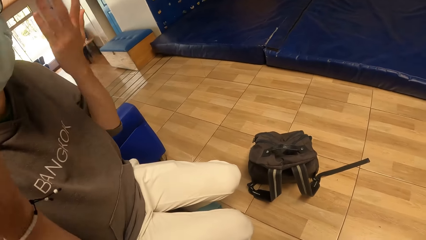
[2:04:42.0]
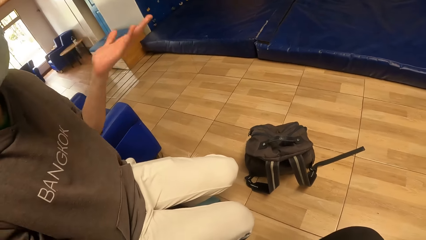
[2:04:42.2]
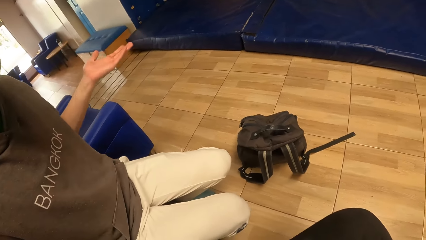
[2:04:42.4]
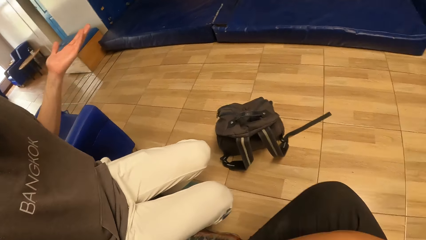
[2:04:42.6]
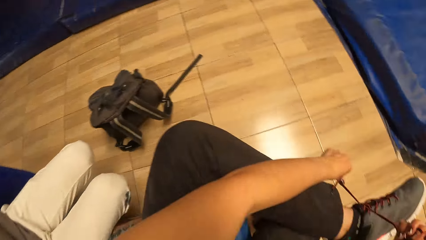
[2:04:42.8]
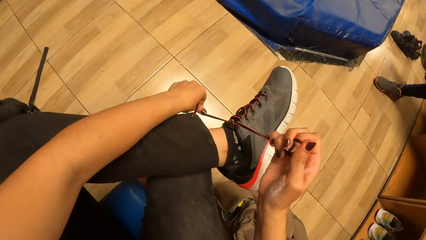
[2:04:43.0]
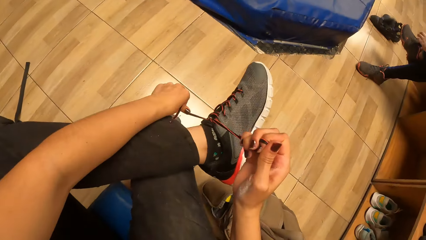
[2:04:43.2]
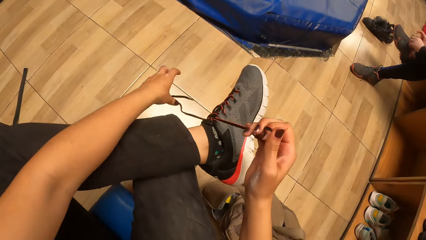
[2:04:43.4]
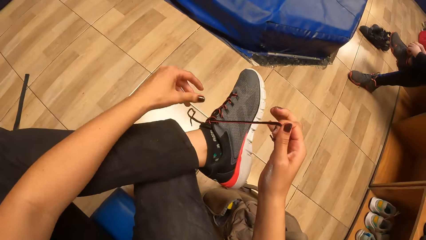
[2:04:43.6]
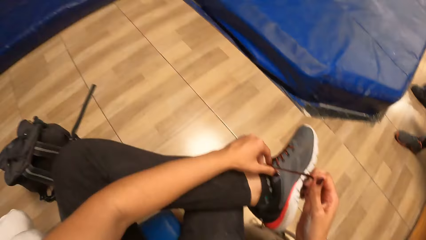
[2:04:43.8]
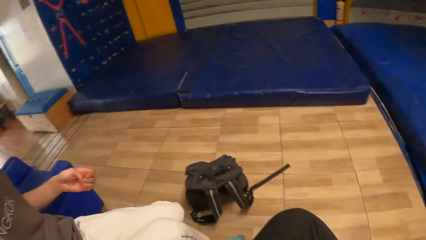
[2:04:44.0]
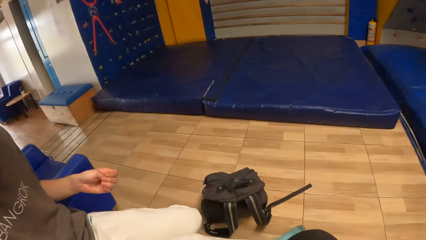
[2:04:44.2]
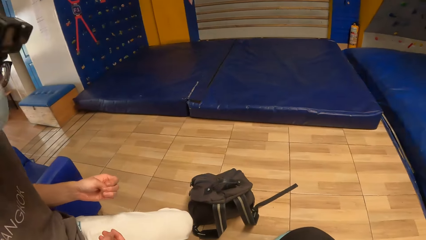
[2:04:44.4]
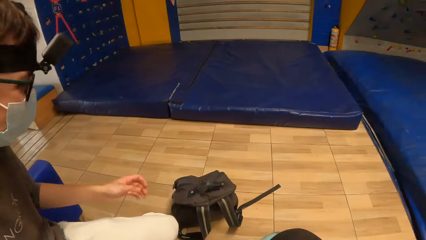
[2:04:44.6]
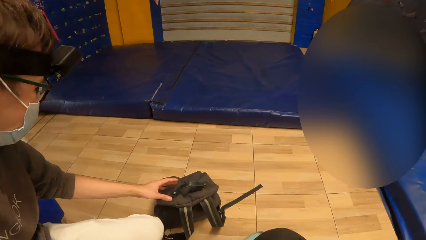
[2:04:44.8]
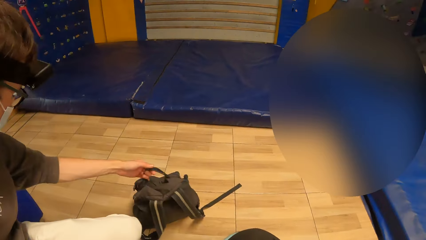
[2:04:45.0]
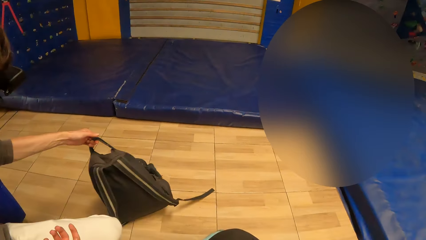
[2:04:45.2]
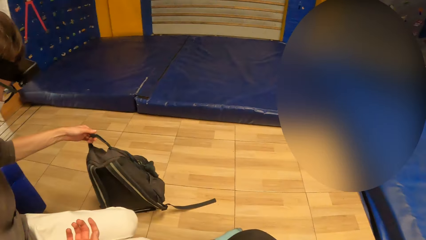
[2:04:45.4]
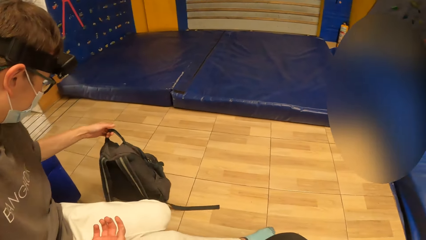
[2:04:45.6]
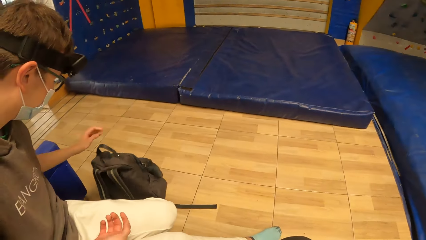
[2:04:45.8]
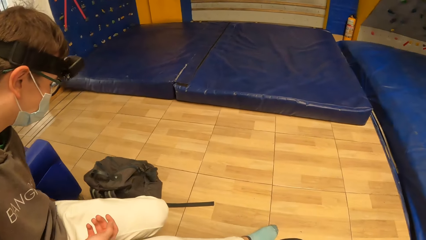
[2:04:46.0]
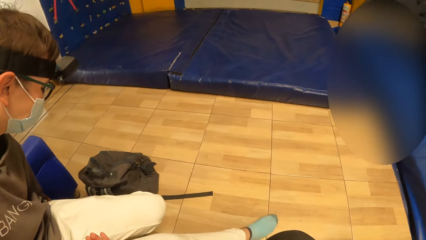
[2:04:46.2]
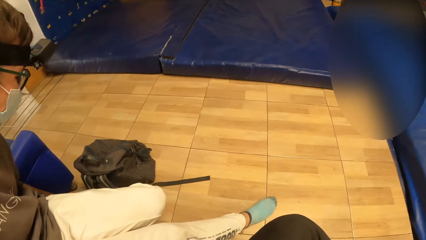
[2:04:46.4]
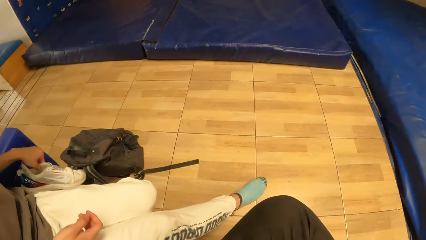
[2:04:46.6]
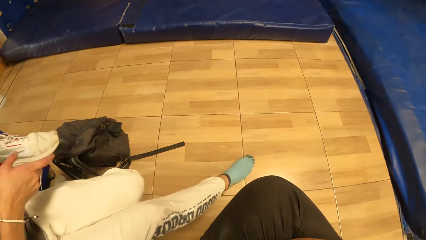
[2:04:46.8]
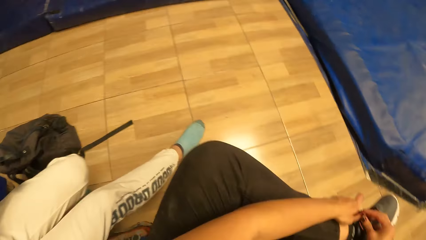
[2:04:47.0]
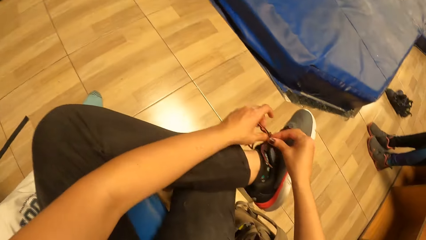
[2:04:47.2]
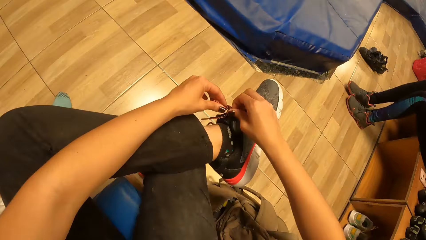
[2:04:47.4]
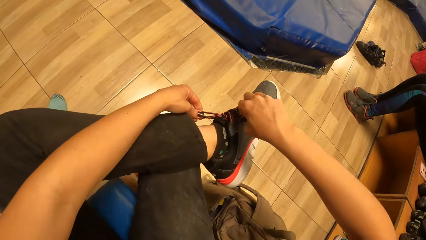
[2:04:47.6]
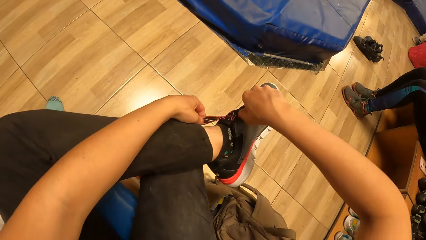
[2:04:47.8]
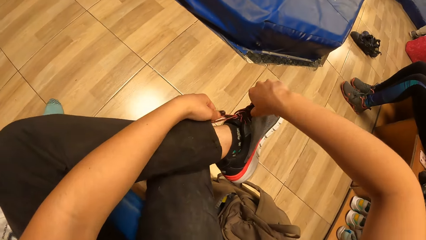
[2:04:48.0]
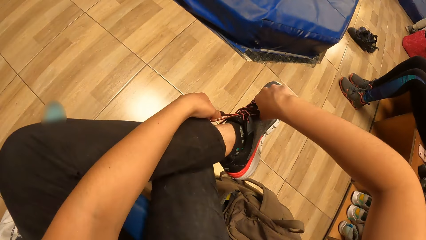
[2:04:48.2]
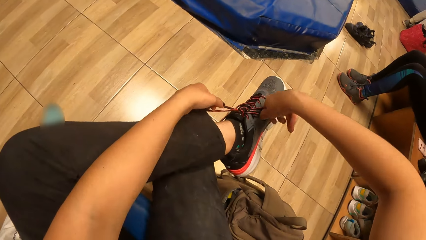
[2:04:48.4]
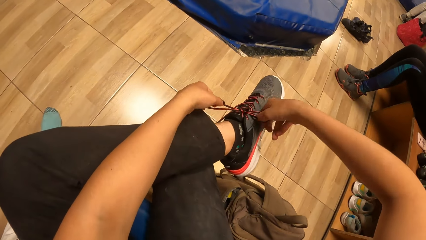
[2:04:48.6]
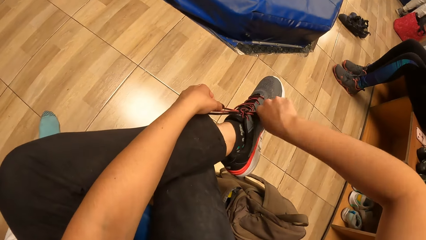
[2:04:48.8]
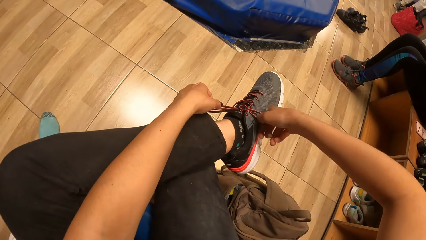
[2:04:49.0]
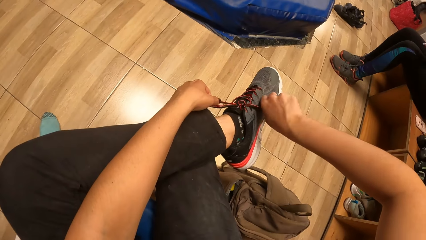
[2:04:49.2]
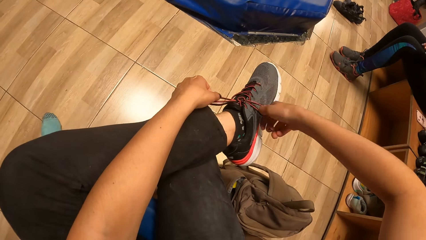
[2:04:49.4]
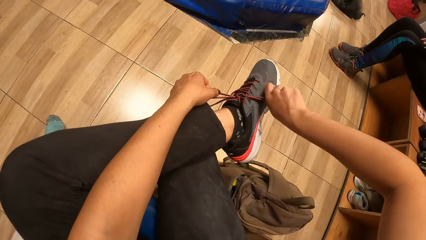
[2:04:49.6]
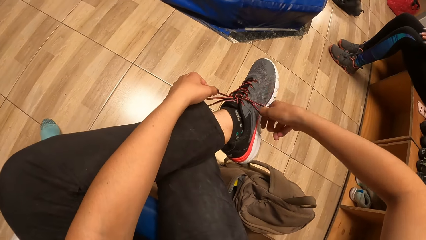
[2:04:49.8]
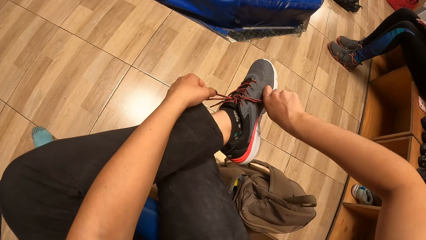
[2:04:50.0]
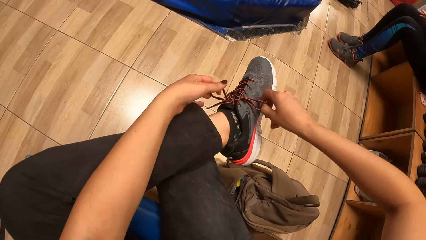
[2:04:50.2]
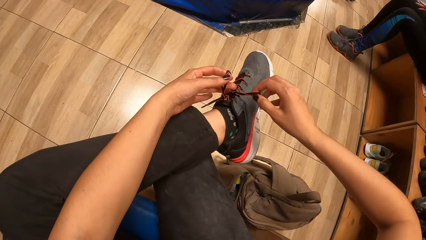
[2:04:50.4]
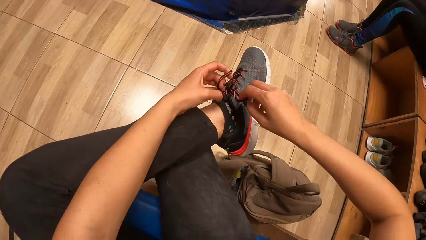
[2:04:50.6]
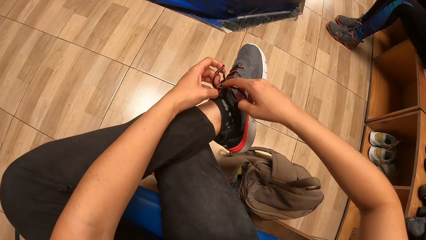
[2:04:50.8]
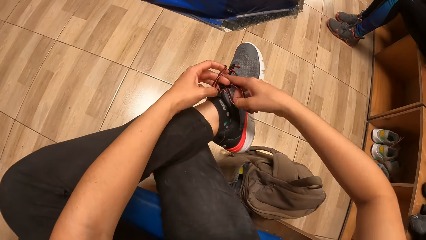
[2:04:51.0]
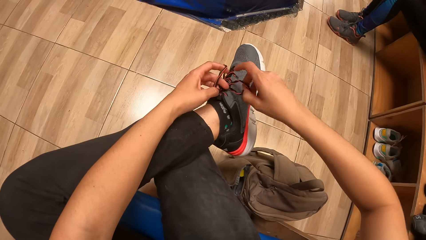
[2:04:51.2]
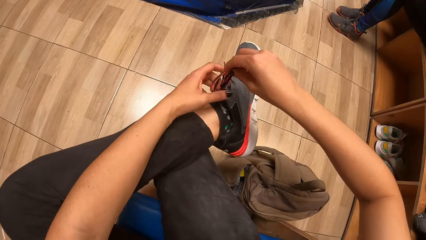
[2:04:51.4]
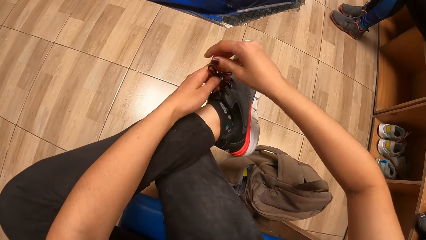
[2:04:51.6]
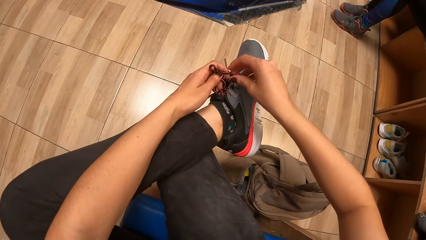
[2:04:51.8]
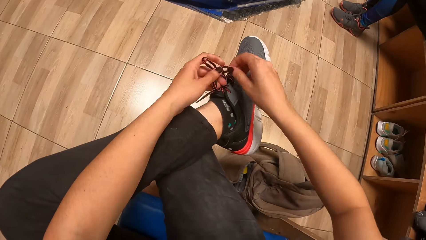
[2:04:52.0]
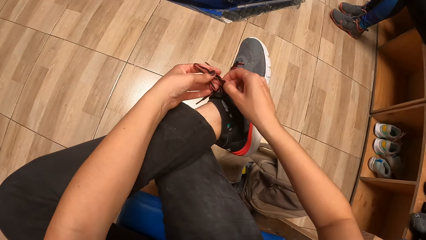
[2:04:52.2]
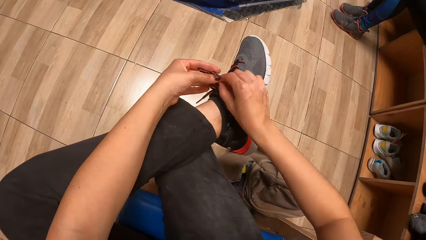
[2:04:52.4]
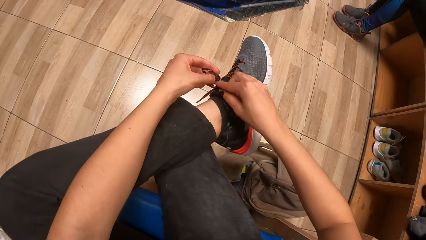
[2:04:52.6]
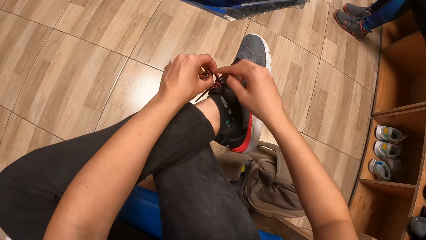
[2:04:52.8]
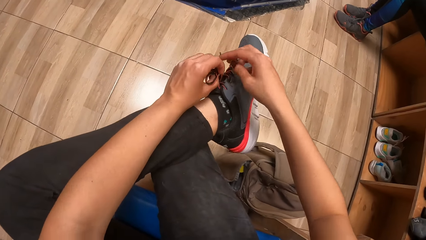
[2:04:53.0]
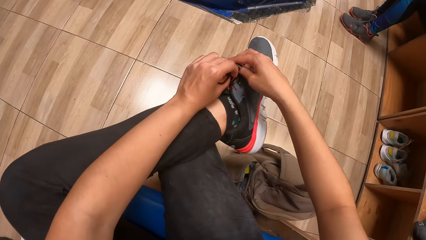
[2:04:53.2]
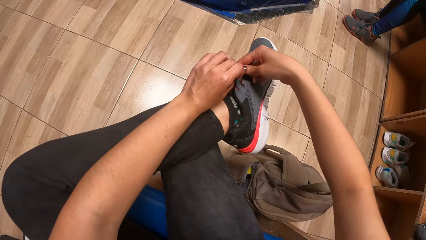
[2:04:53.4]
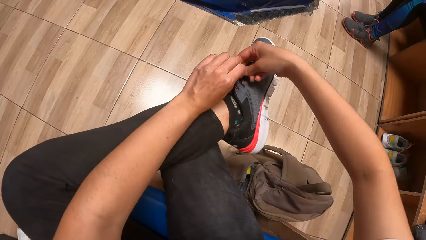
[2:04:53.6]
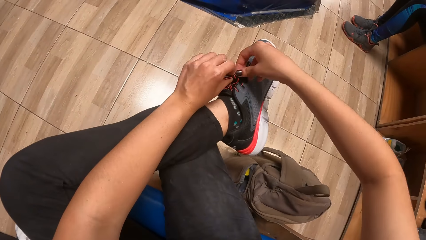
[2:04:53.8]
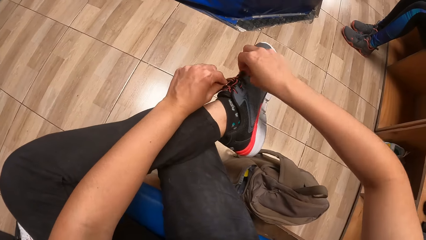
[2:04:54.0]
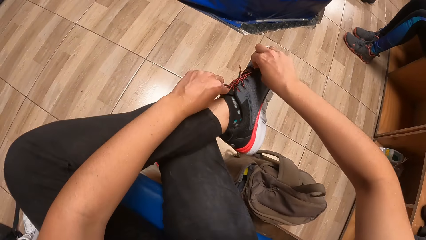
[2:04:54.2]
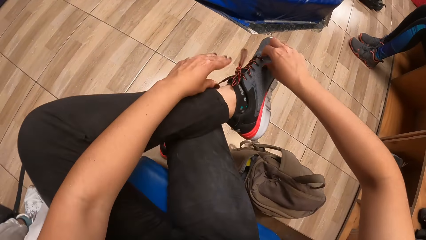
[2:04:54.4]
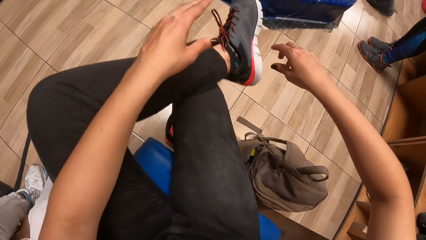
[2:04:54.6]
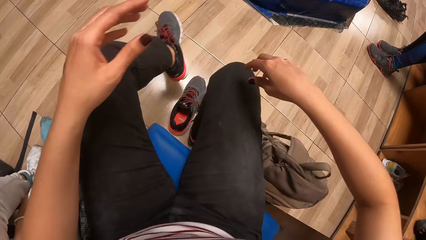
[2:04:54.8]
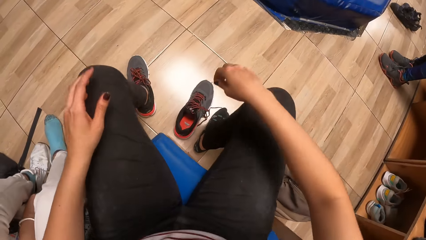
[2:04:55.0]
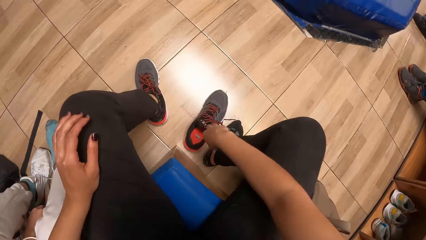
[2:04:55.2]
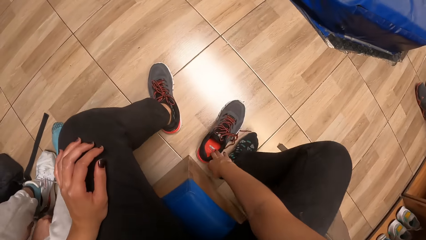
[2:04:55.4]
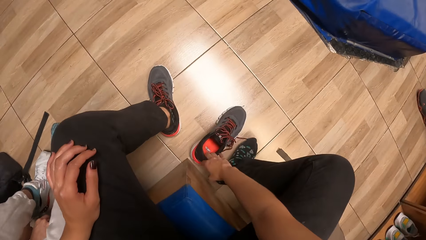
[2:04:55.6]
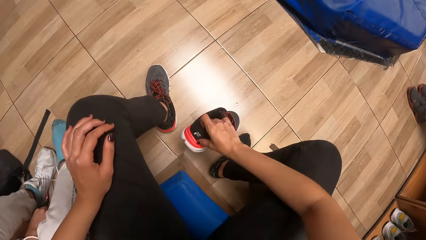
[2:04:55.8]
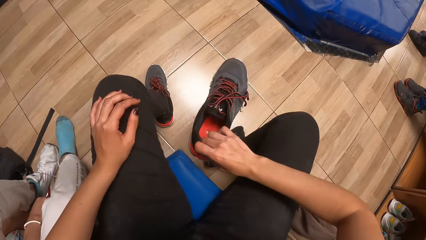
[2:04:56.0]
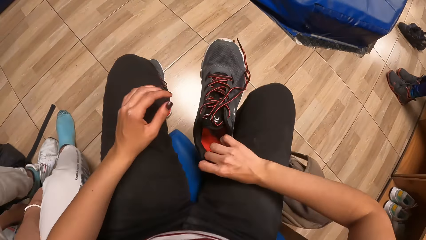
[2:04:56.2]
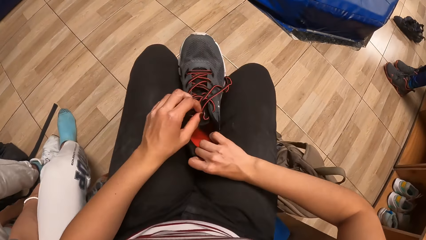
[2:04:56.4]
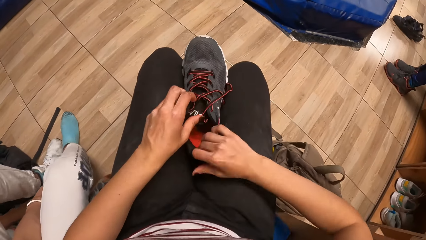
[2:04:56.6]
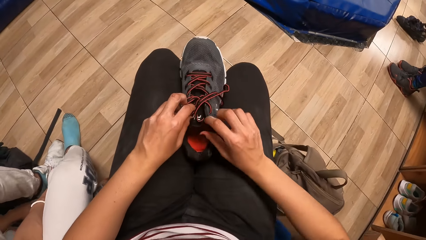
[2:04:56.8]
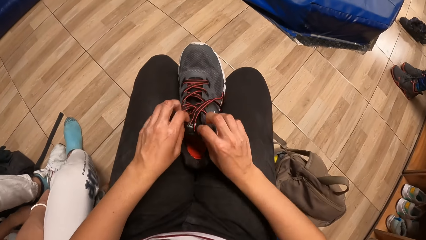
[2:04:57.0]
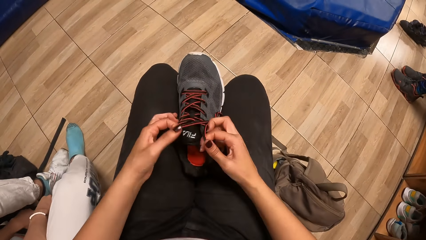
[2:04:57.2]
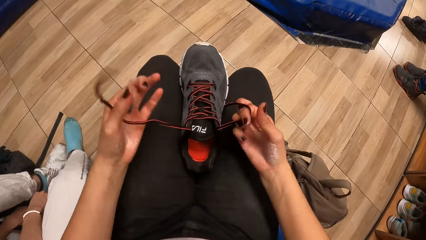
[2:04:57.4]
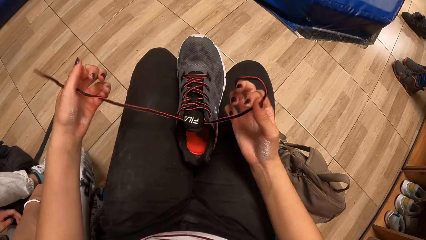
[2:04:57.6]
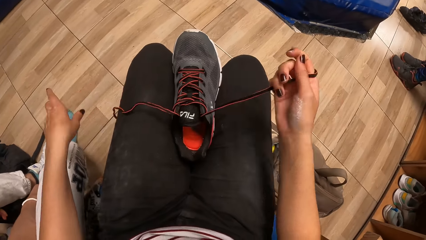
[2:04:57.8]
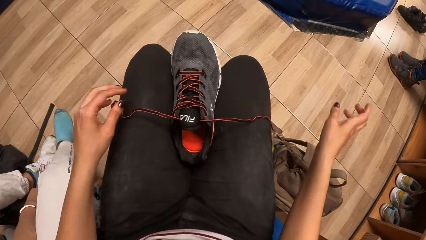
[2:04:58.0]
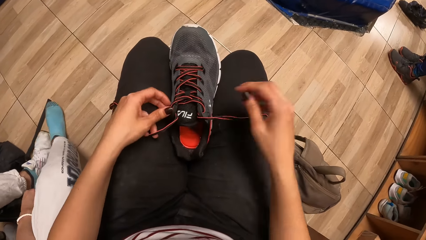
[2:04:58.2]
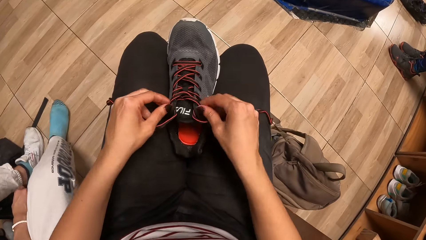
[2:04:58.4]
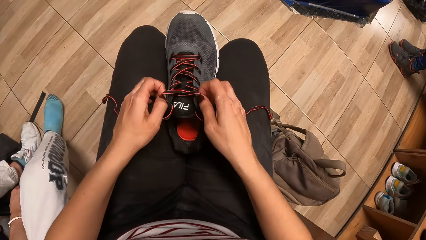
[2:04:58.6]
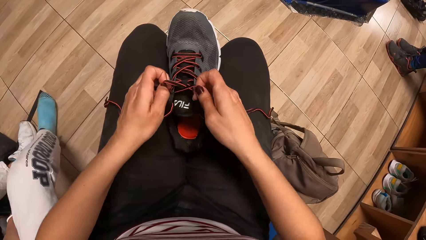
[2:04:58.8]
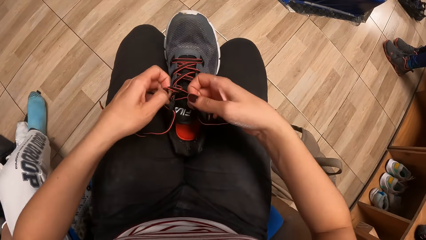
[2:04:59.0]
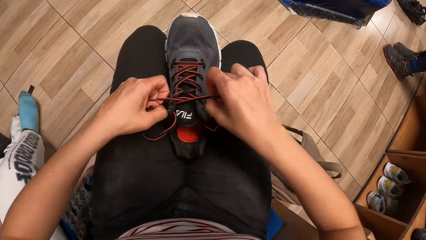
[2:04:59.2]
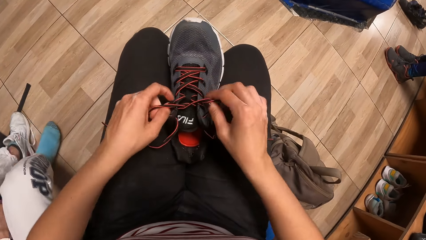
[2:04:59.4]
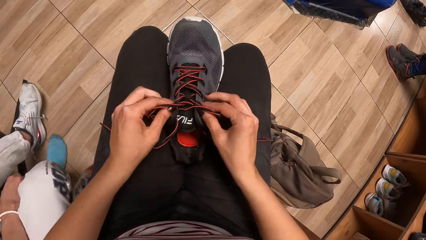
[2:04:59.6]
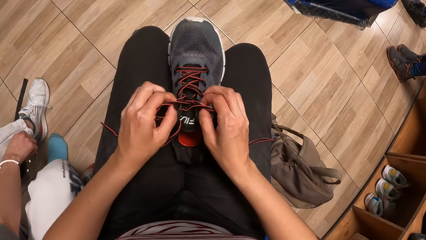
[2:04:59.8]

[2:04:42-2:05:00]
The camera wearer ties the shoelace. The man drags the bag on the floor with his left hand. He picks a shoe from the floor with his left hand. He holds the shoe with both hands. The camera wearer drops her left leg on the floor. She places her left hand on her left leg. She picks a shoe from the floor with her right hand. She holds the shoe in her right hand with her legs. She unties the lace of the shoe with both hands.
